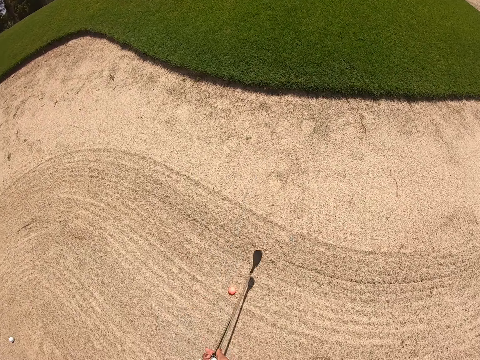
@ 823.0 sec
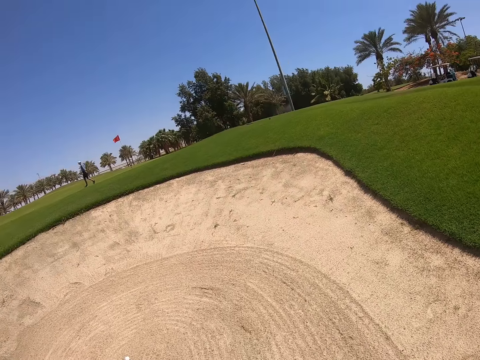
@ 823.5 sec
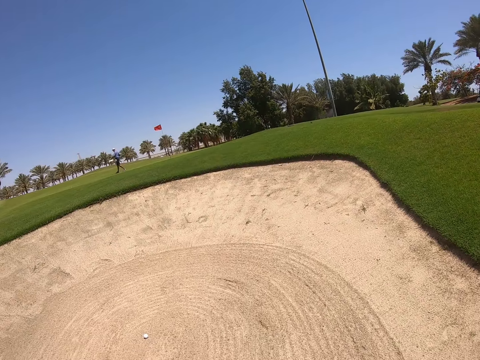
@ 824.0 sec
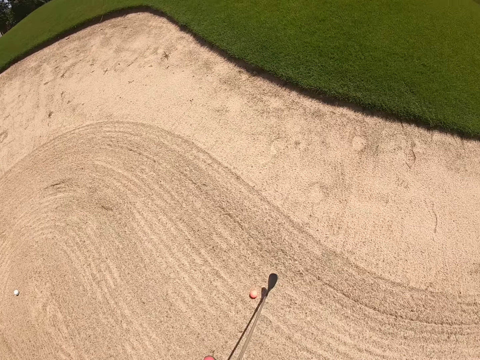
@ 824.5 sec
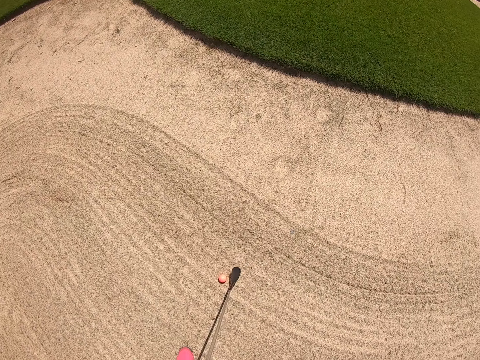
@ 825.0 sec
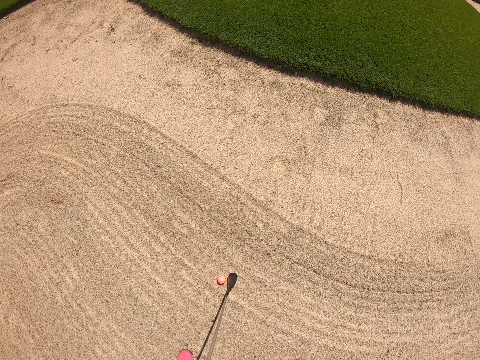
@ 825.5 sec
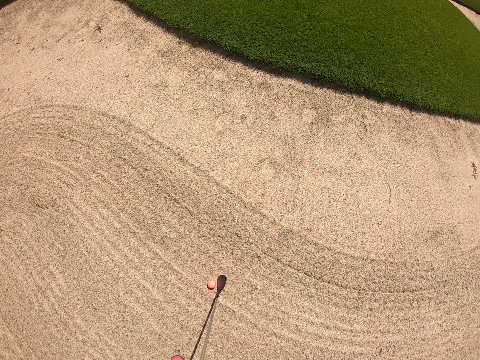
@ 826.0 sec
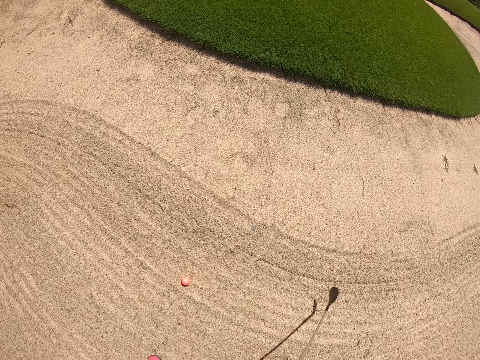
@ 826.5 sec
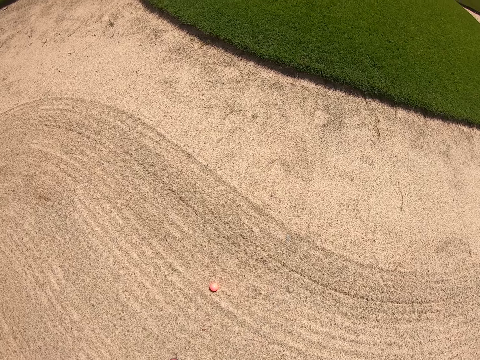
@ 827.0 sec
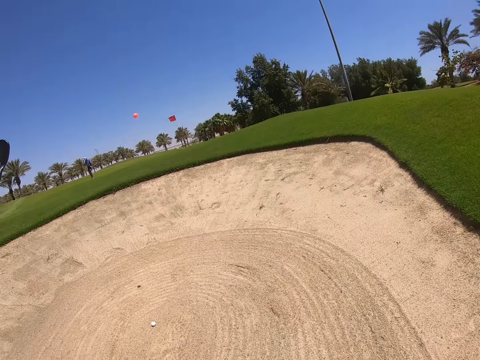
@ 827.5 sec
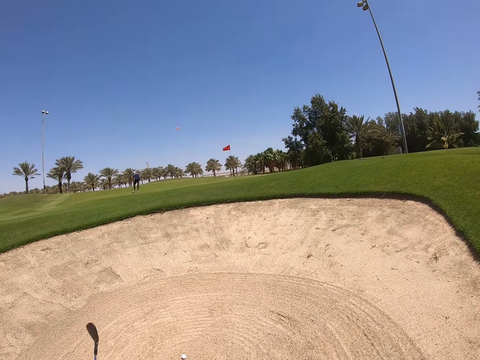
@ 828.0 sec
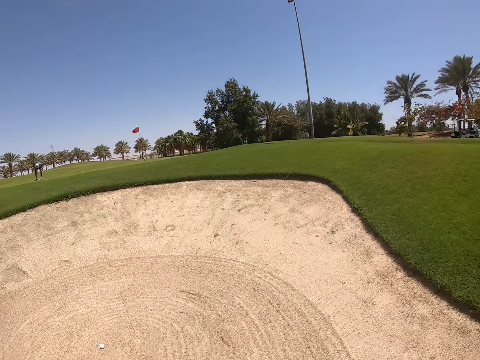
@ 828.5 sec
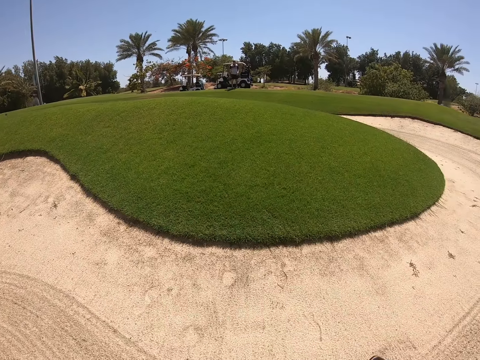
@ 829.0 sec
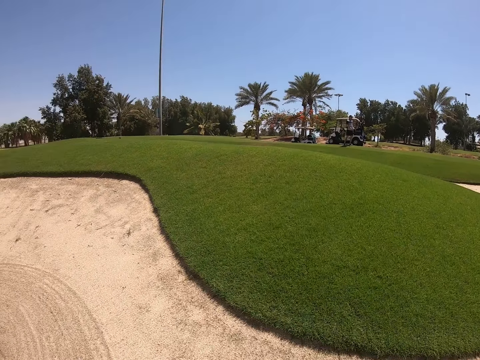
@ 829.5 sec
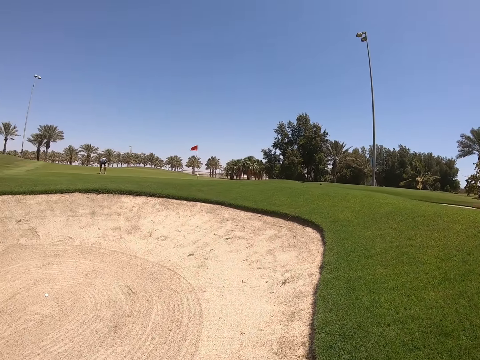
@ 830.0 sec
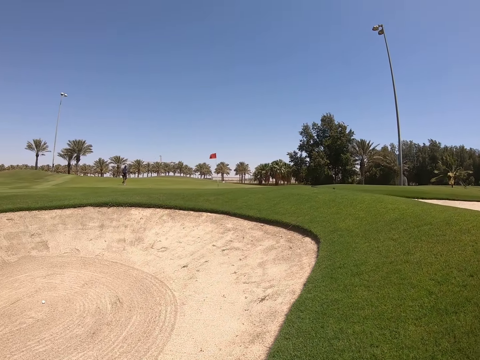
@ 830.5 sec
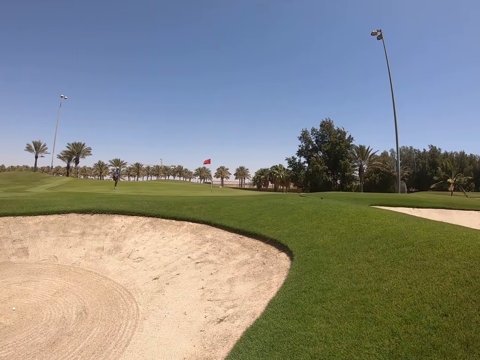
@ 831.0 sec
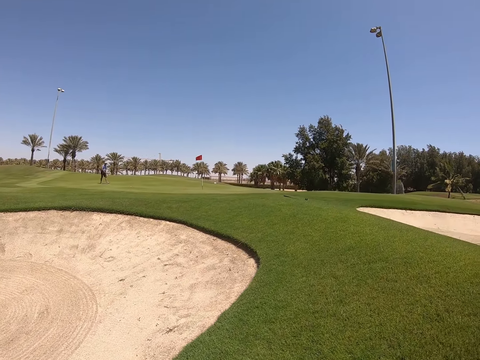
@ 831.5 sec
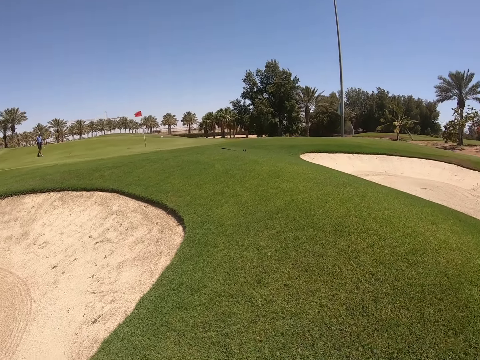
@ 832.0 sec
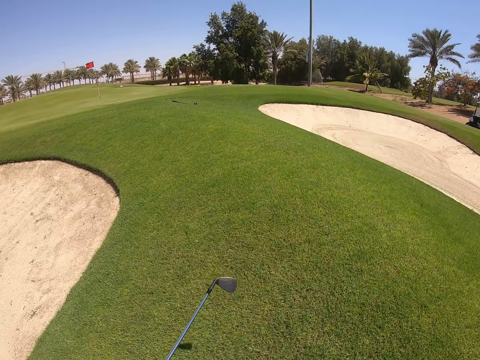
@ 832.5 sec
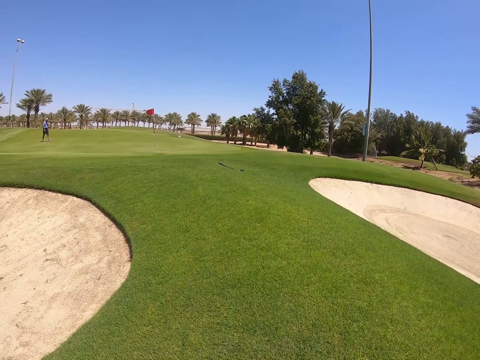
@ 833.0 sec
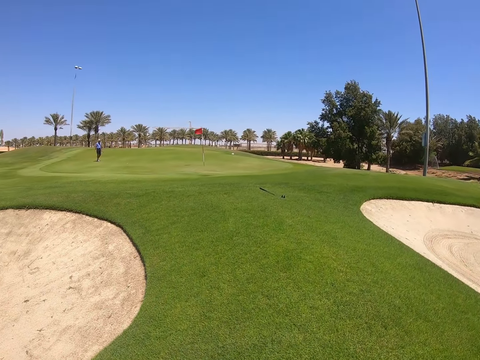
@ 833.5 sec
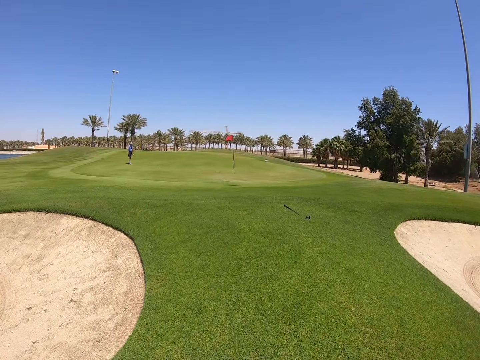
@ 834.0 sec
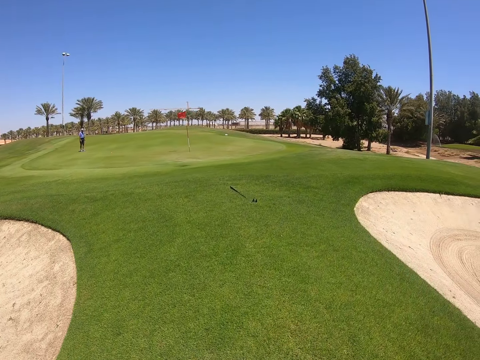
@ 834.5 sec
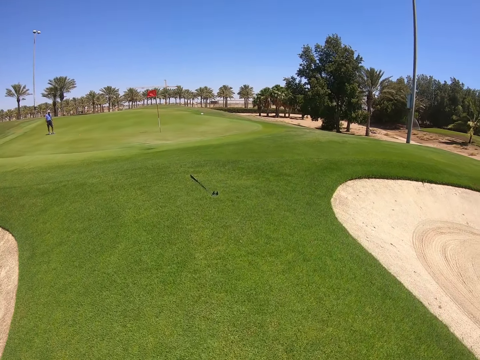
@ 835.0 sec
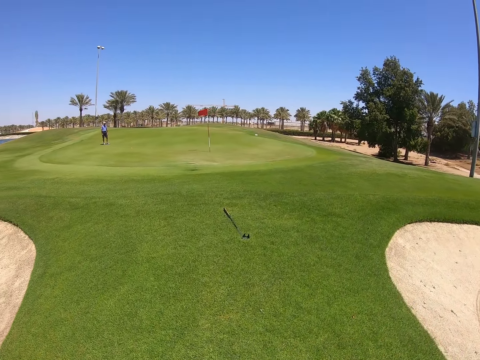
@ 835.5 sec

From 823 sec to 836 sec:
The camera wearer aims the golf club at the golf ball in the sand pit. They stare at the golf ball. They hit the golf ball. They walk on the golf course.

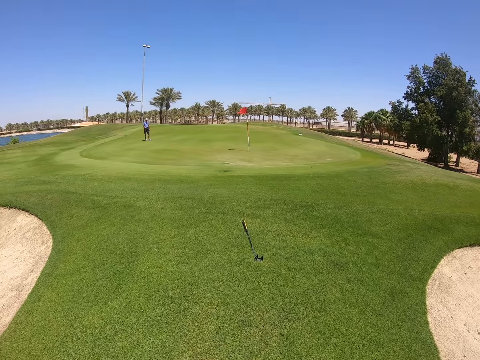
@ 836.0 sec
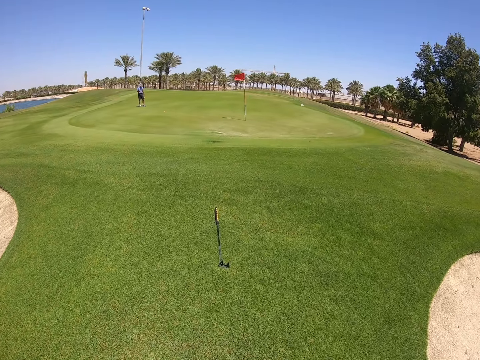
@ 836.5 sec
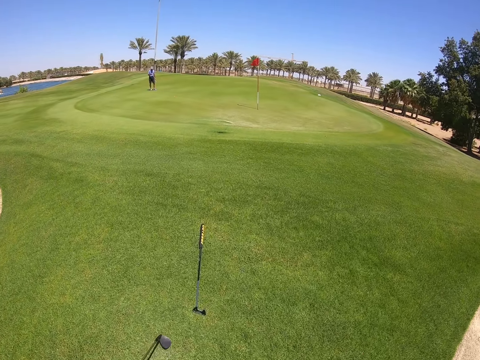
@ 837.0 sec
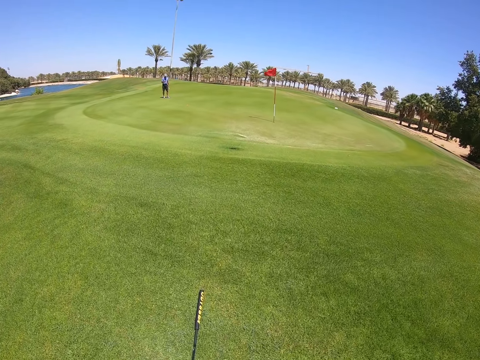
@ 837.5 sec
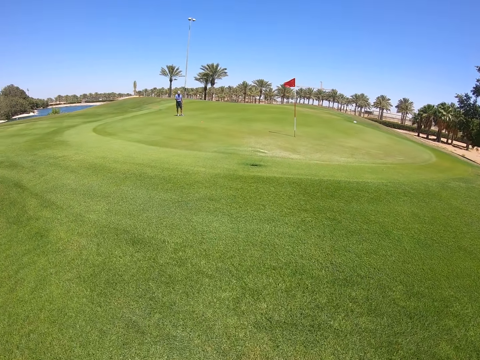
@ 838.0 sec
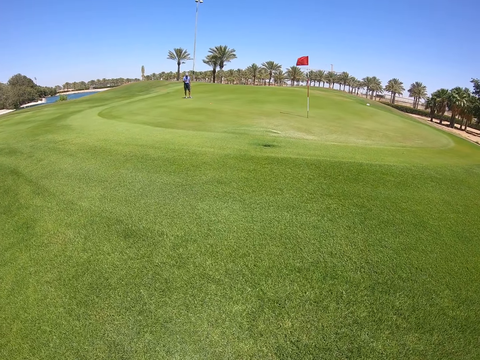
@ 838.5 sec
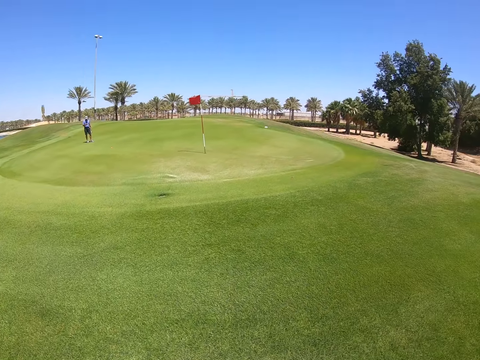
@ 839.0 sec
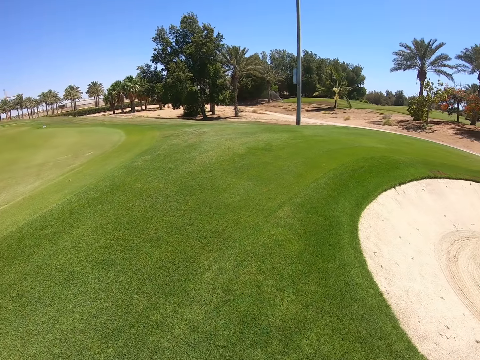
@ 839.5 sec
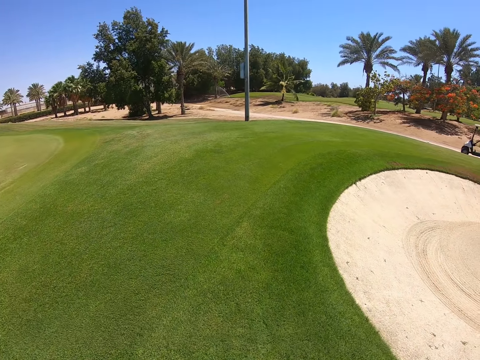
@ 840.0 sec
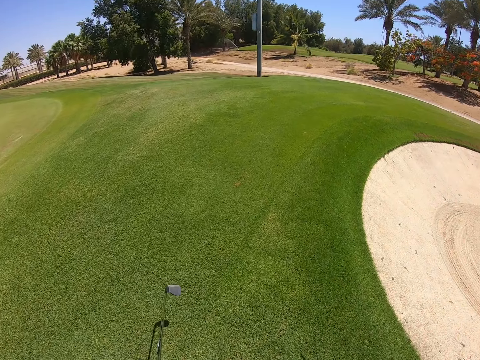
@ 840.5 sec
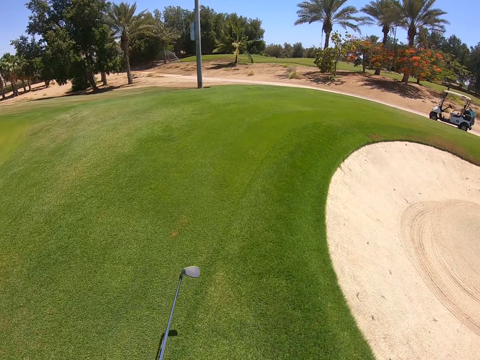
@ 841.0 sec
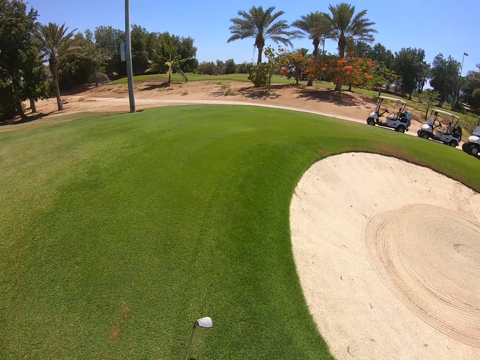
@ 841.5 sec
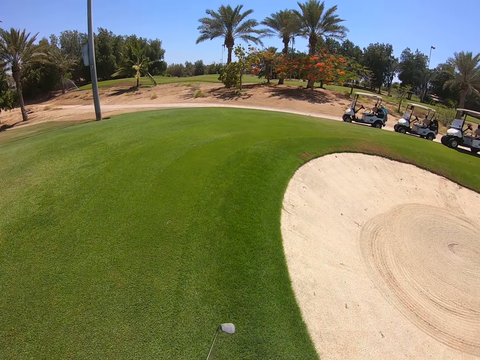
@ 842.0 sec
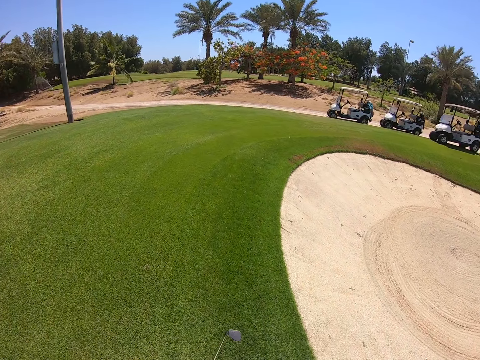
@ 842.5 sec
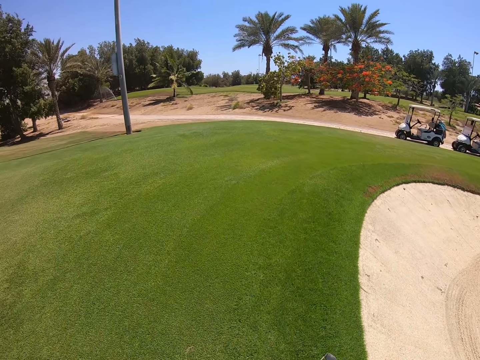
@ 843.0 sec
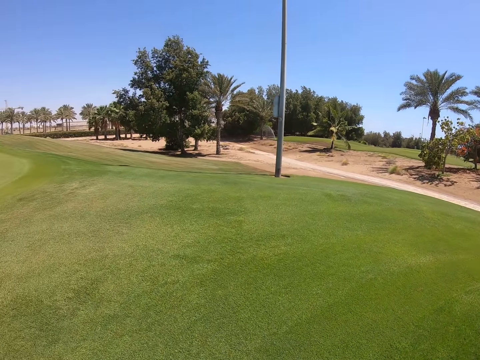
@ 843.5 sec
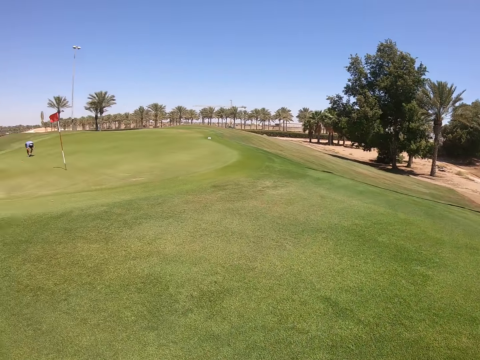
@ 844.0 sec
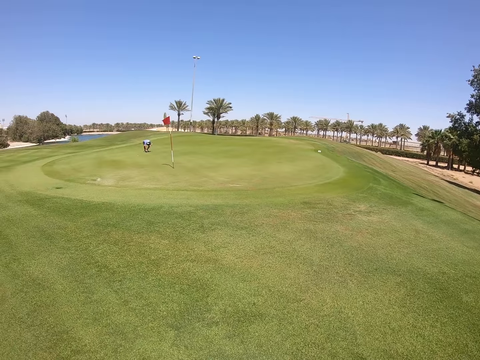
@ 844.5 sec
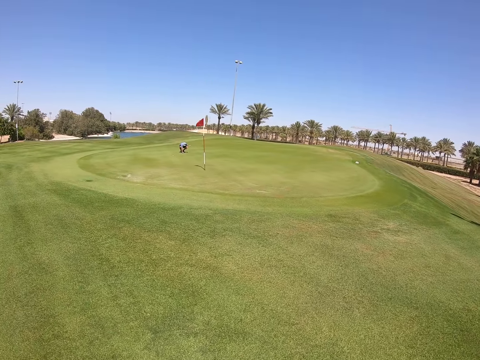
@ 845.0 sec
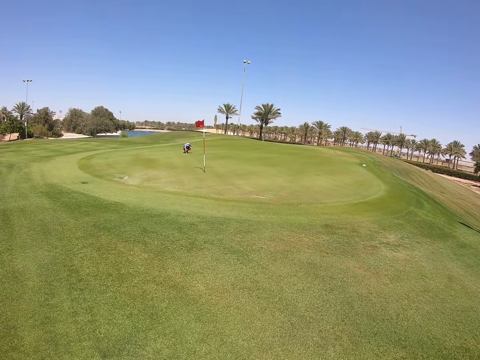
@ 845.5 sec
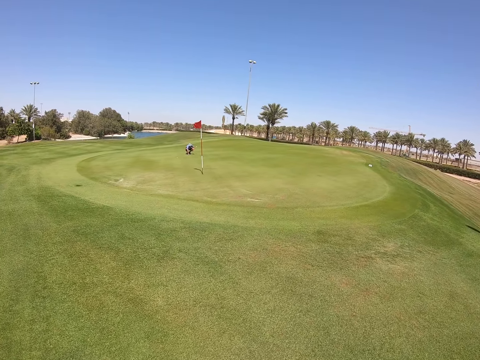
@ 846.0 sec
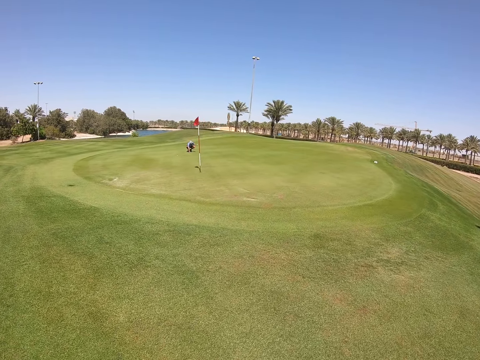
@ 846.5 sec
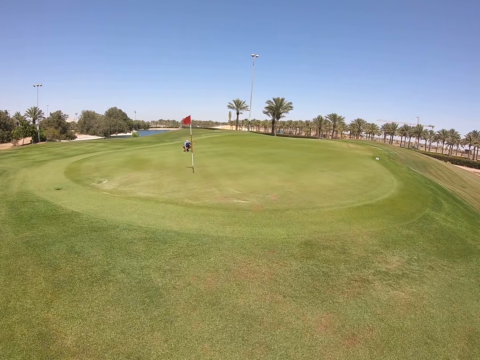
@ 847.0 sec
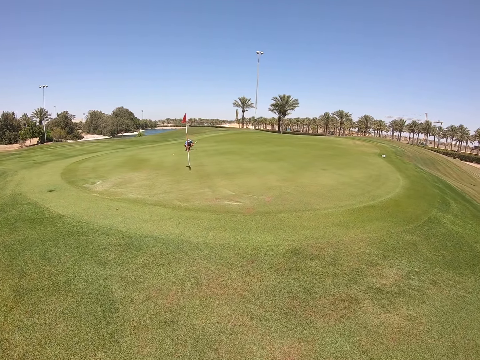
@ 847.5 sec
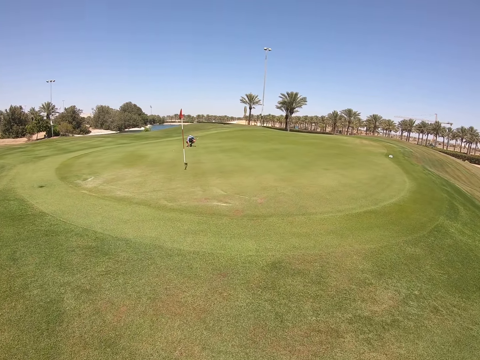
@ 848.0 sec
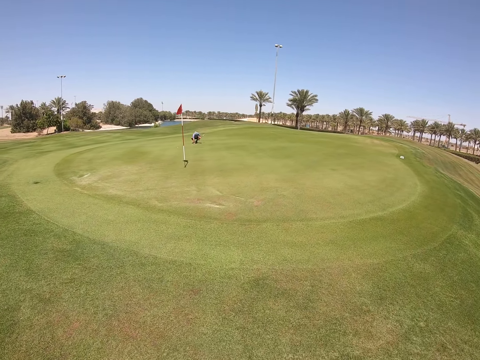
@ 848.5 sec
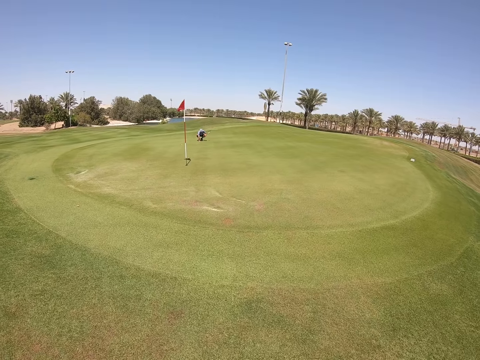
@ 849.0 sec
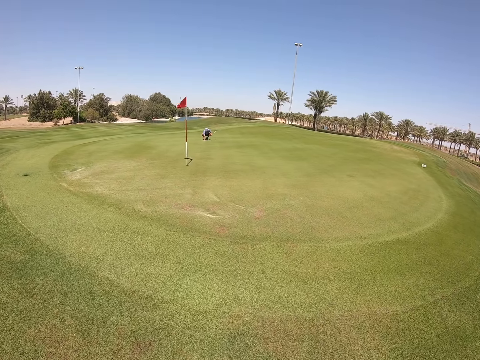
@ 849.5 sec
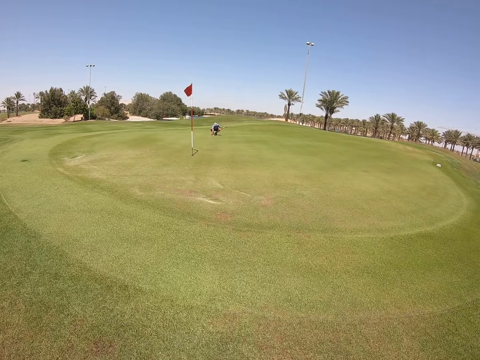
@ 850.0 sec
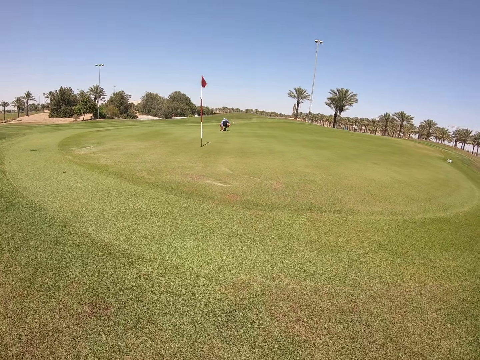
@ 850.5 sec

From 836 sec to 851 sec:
The camera wearer picks up the wedge. They walk on the golf course.
